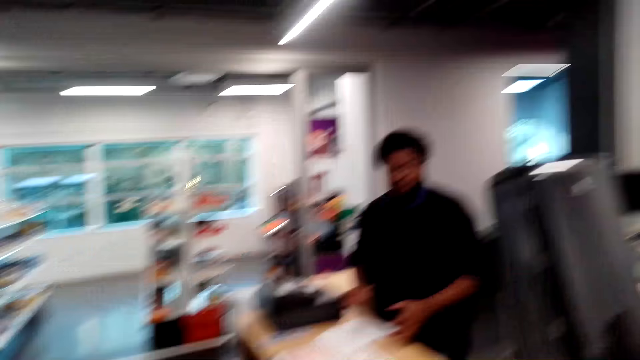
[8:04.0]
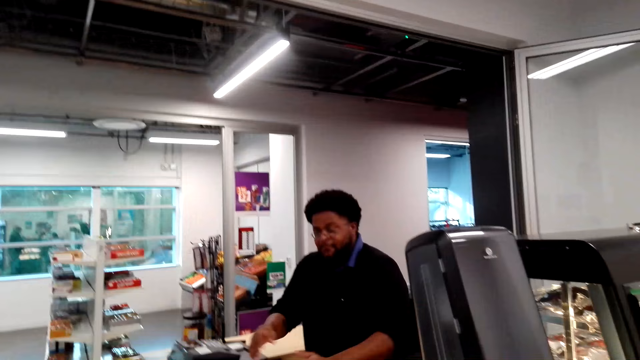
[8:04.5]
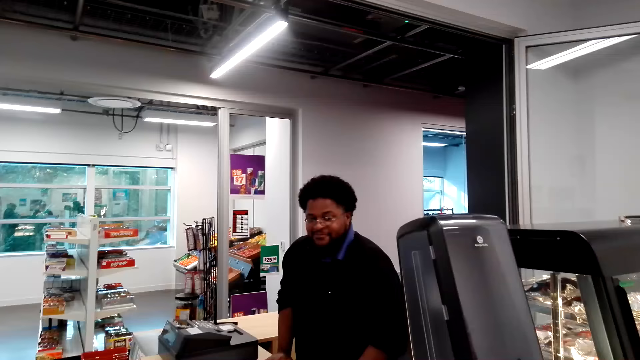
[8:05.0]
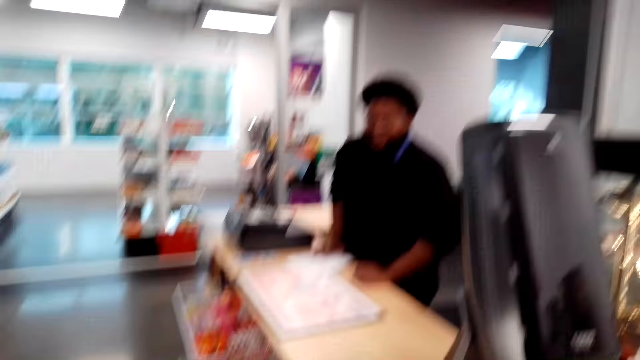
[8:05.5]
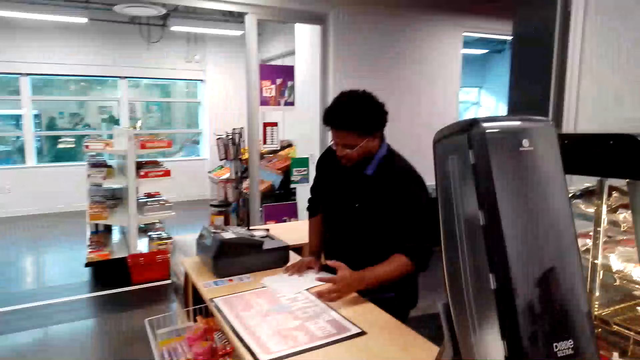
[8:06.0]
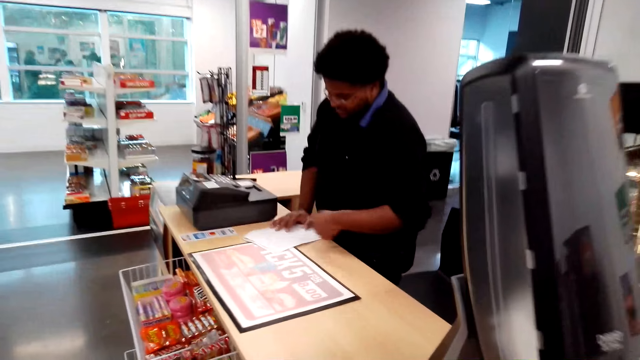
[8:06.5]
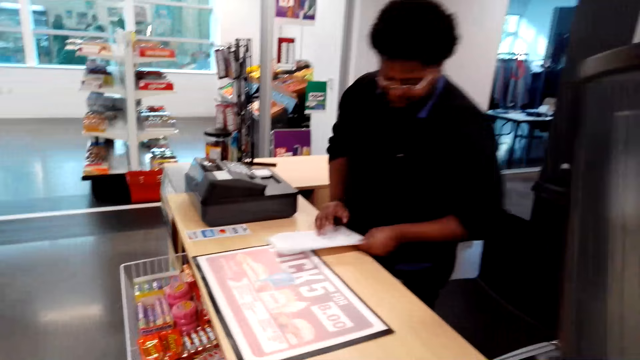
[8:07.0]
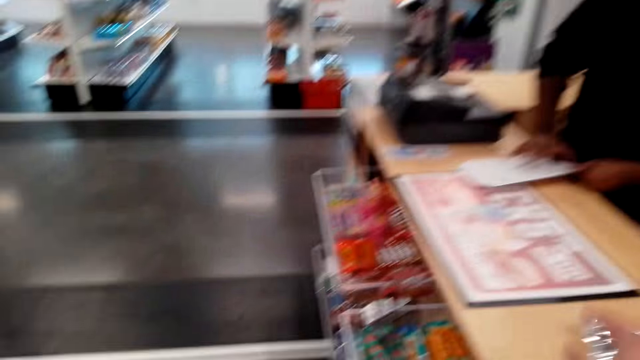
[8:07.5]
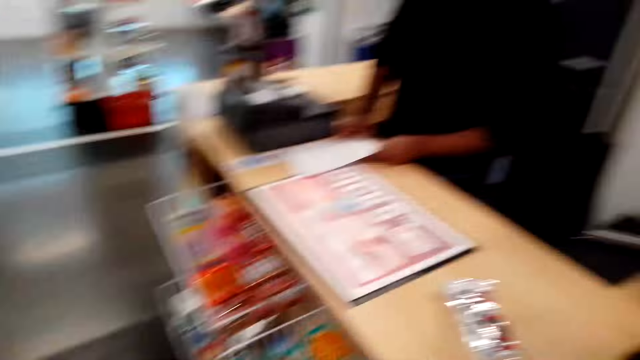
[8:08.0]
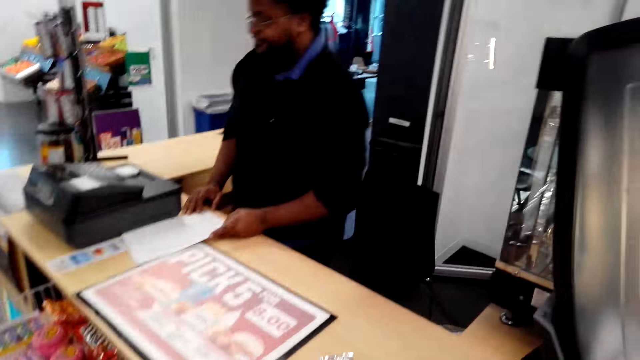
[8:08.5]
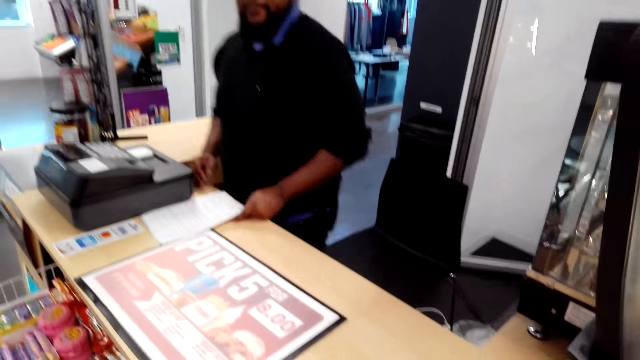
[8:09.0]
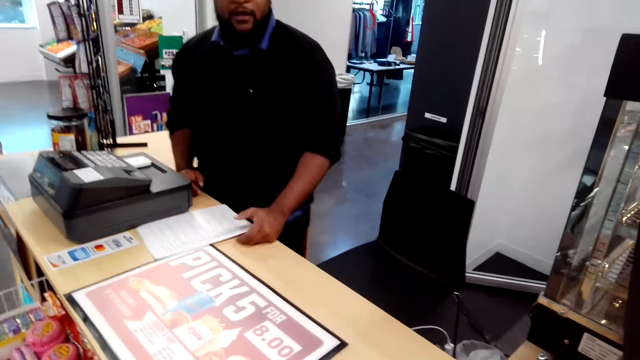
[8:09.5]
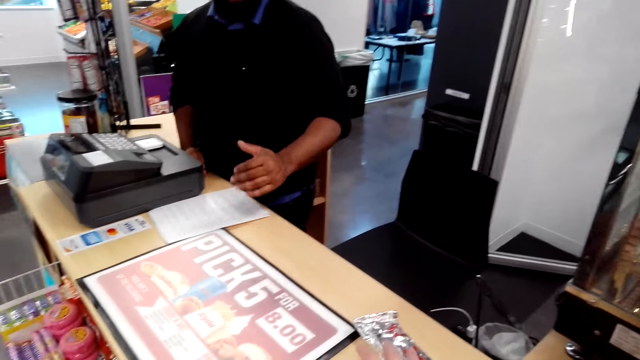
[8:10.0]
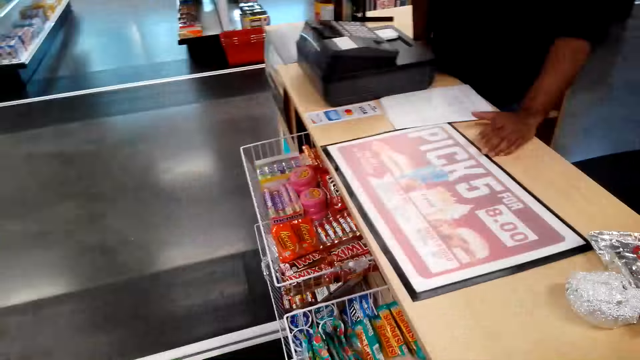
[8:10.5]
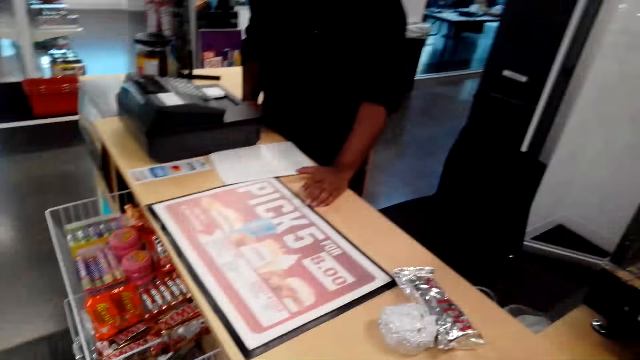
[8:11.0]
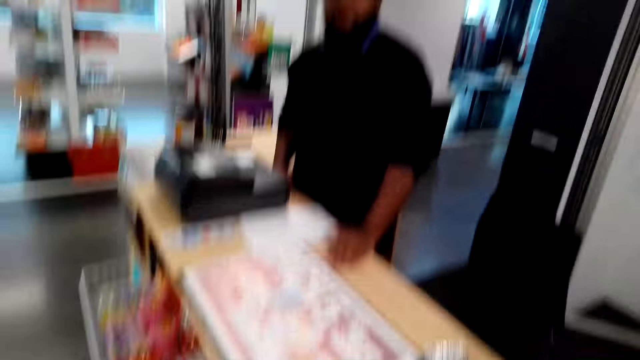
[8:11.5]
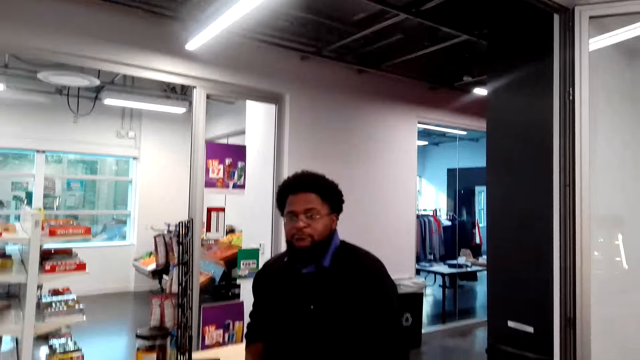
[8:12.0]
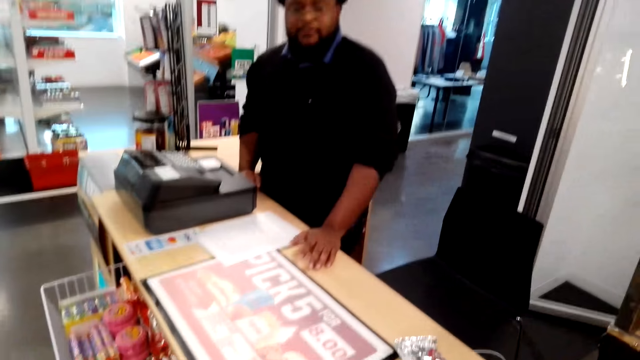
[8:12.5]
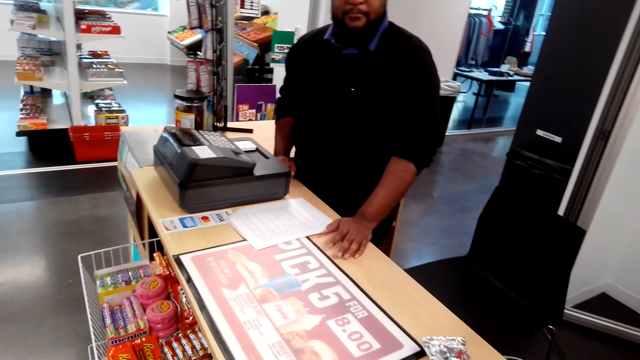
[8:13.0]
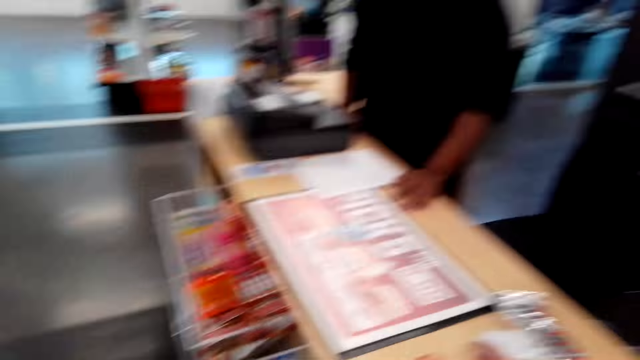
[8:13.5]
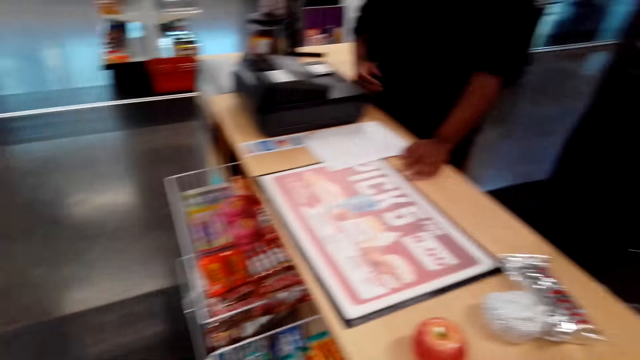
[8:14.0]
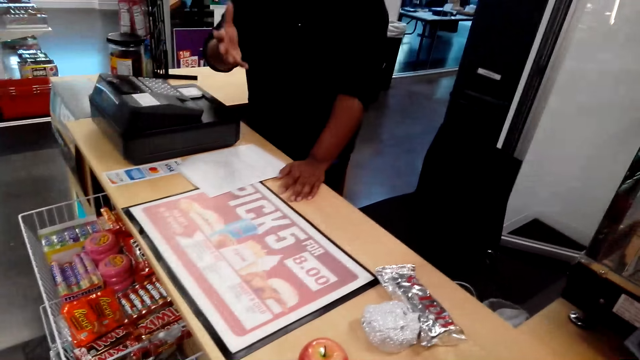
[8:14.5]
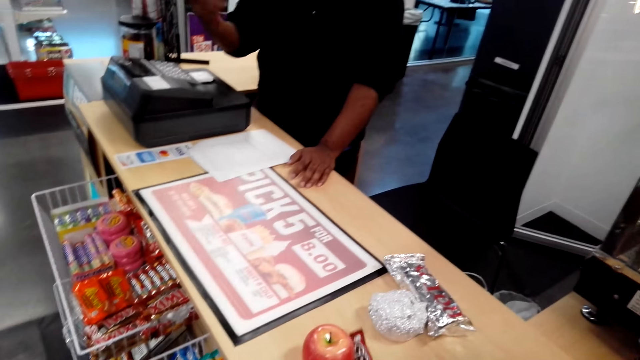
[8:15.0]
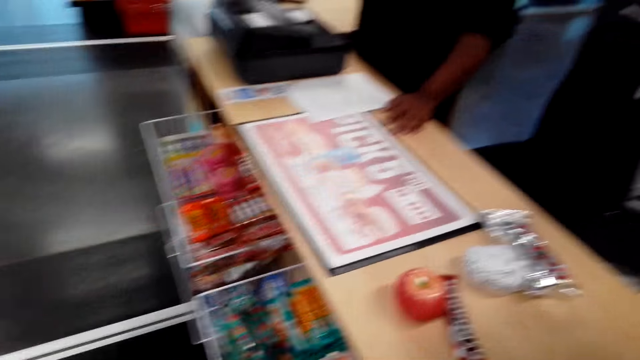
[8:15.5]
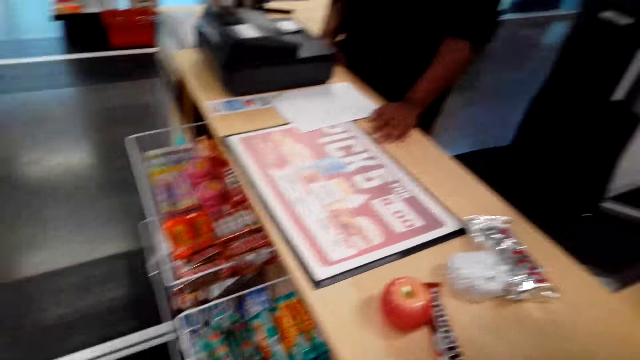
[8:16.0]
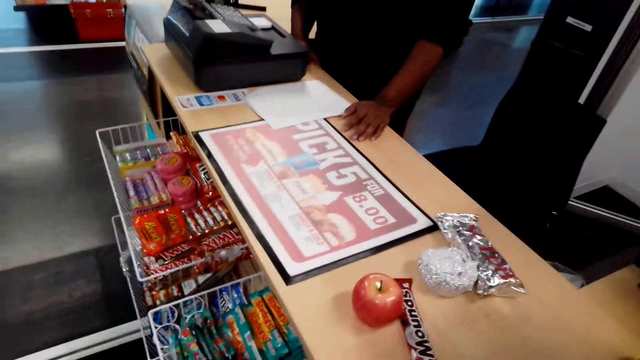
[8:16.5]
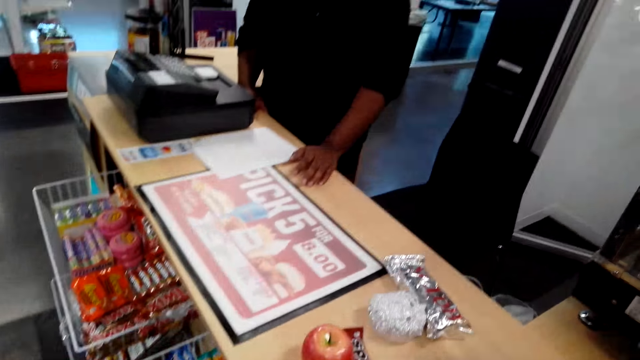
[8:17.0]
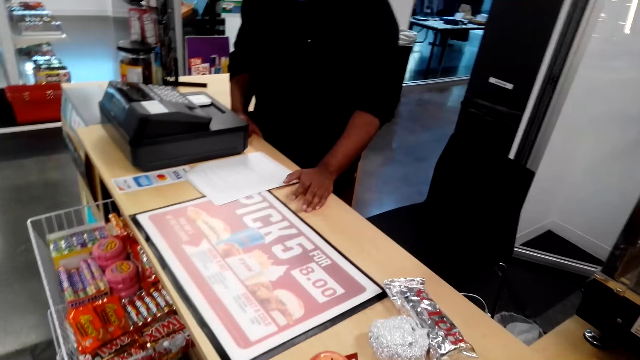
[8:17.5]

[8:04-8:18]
A man talks to the camera wearer. The camera wearer moves to the counter. They throw a foil on the counter. They put the foil on the counter. The man talks to the camera wearer. The camera wearer places a sachet on the counter.

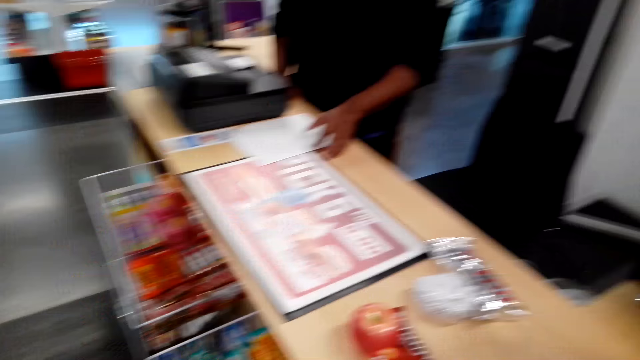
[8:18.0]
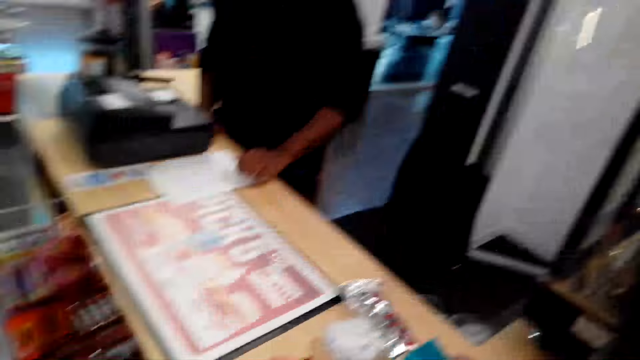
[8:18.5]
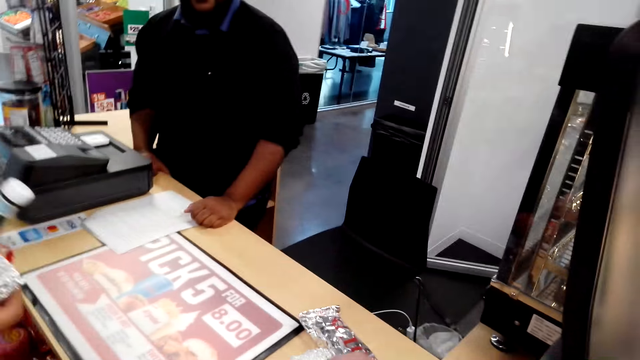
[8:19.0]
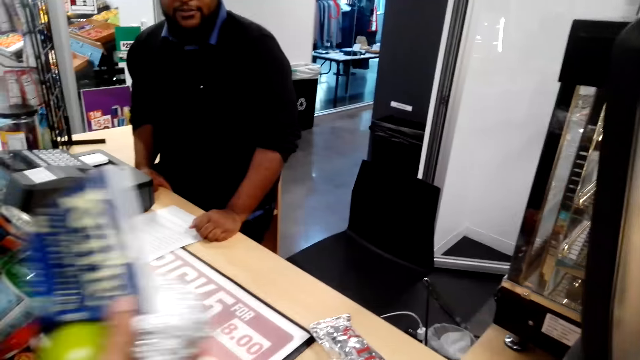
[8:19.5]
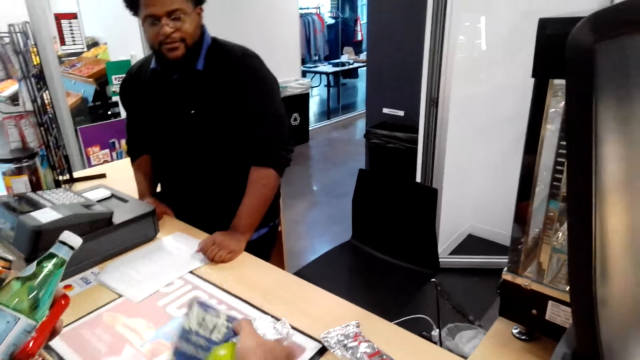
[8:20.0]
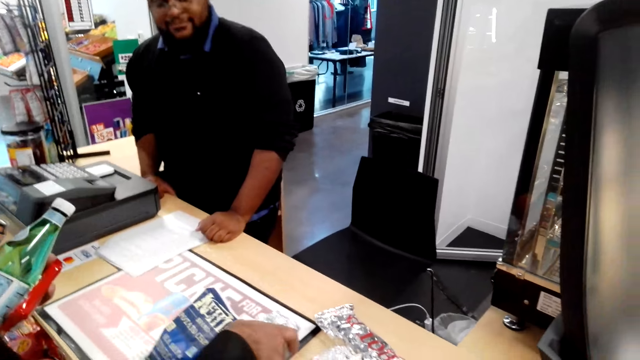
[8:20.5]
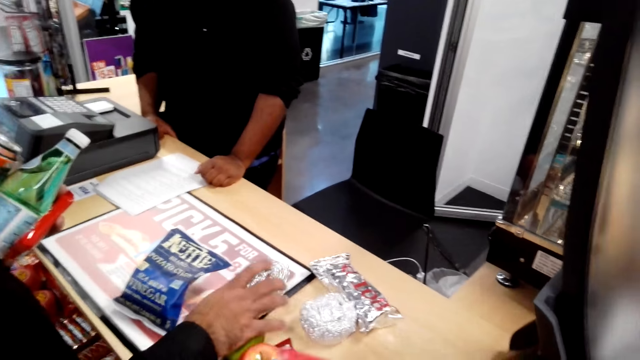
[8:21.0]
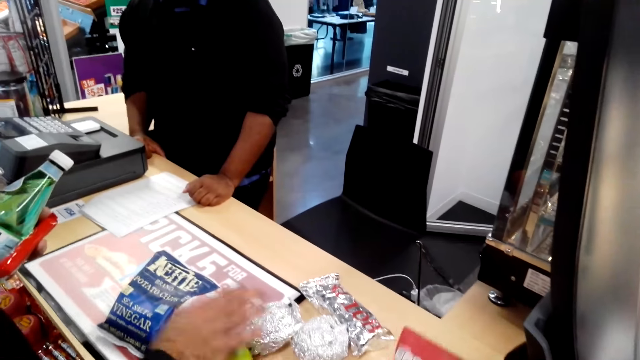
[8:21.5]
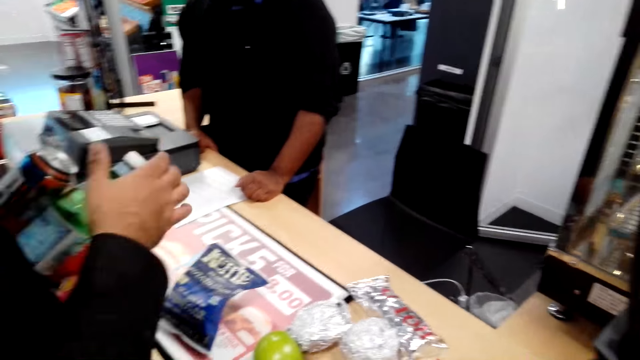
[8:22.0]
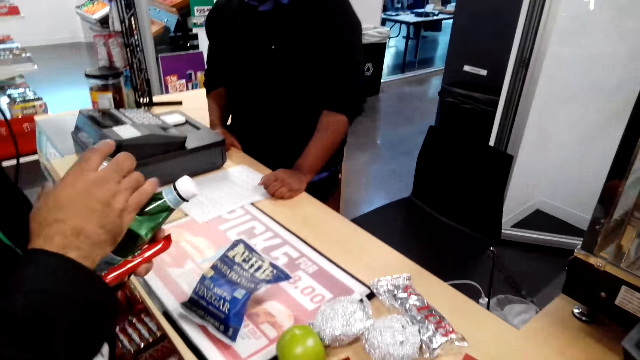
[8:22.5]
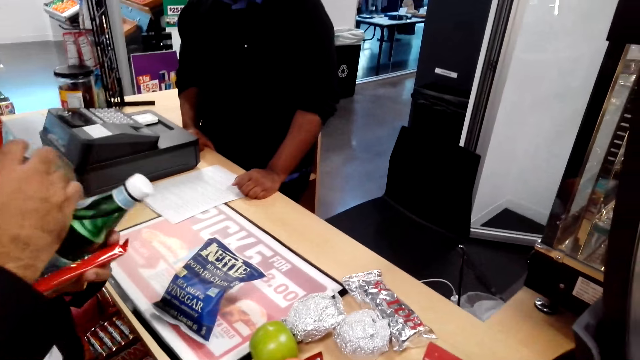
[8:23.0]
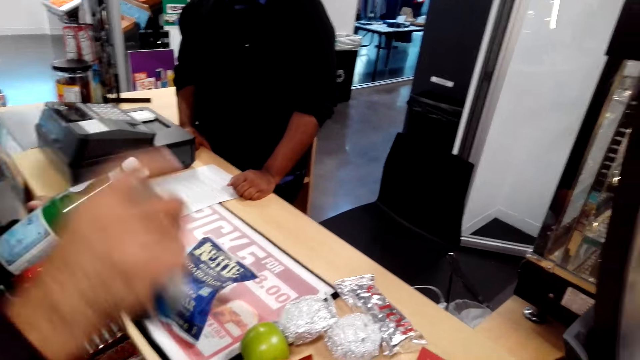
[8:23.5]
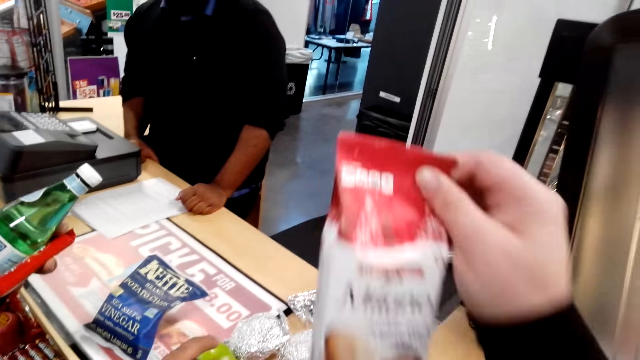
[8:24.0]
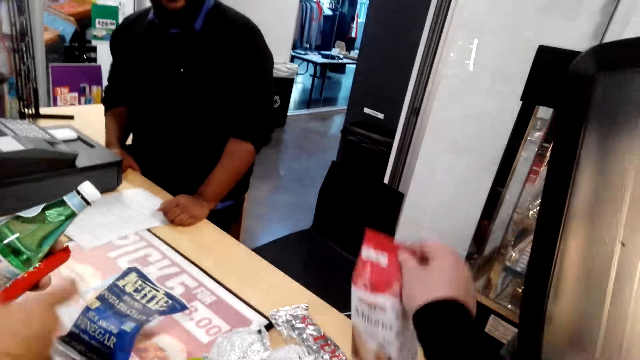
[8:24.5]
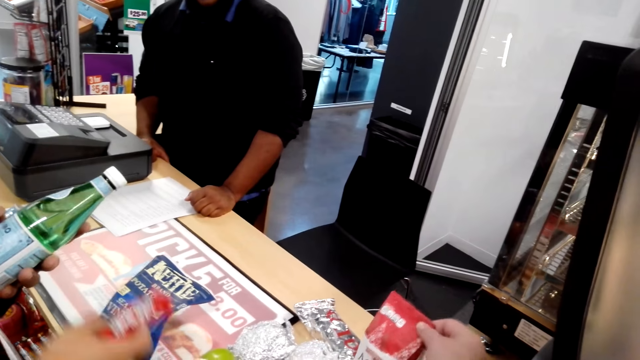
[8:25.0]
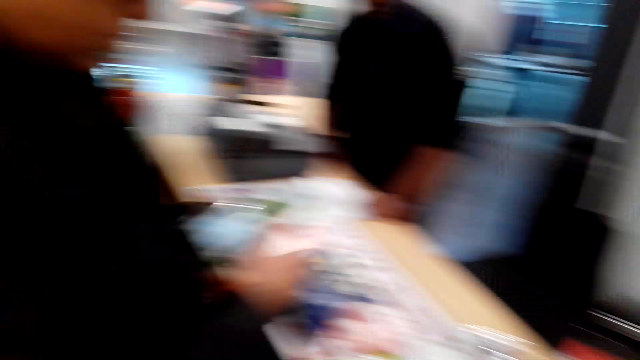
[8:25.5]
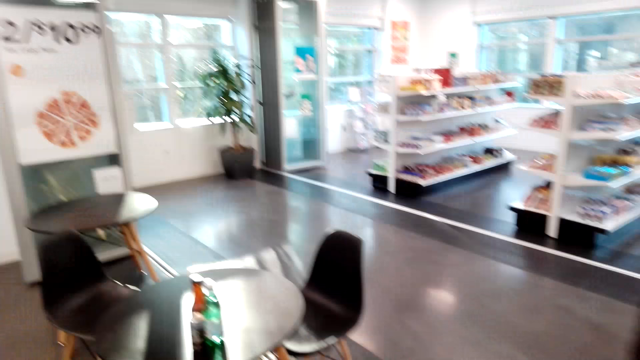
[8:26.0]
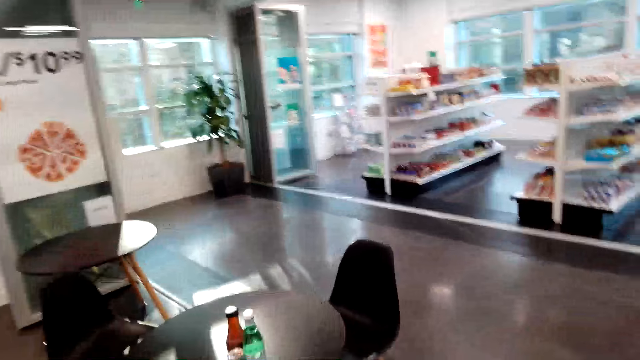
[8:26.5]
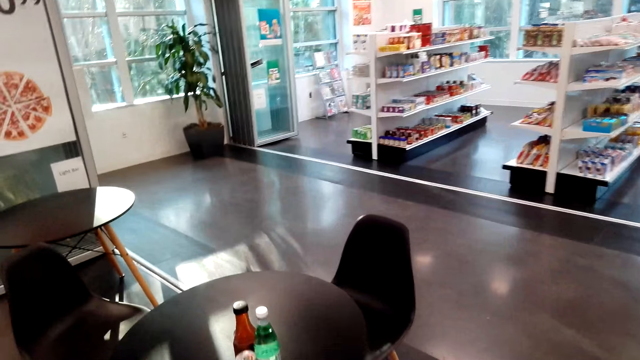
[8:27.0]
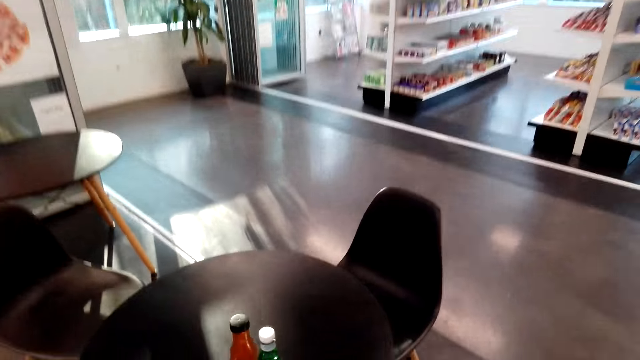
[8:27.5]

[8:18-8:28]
A man places goods on the counter. The man converses with a cashier. The man places a can on the counter. The camera wearer puts a pack on the counter. They turn to the back and walk to a table.
